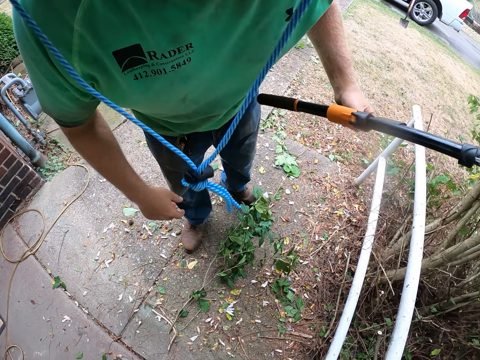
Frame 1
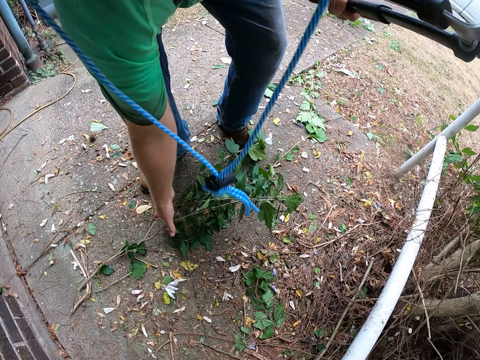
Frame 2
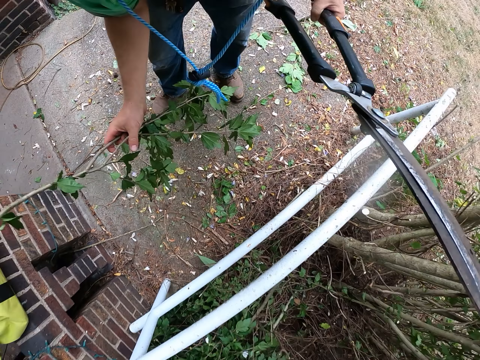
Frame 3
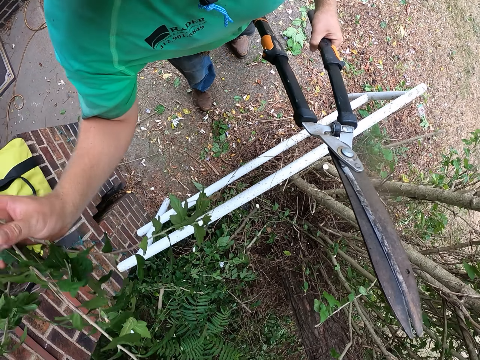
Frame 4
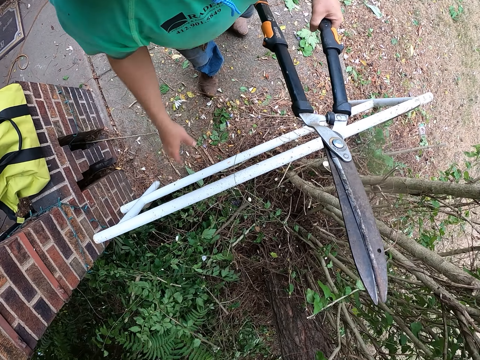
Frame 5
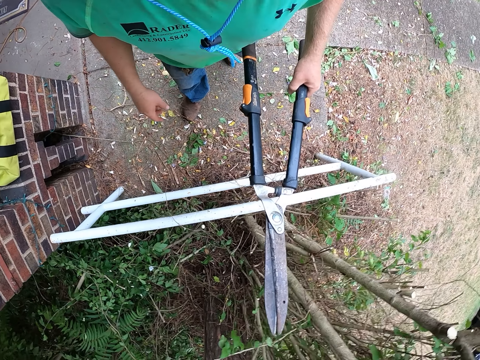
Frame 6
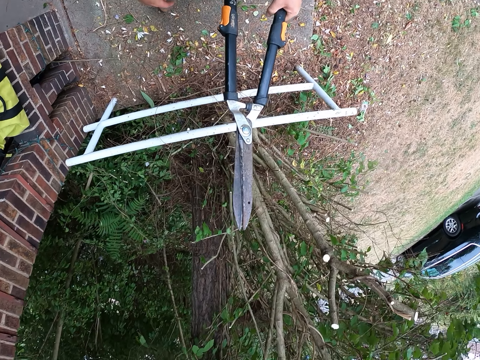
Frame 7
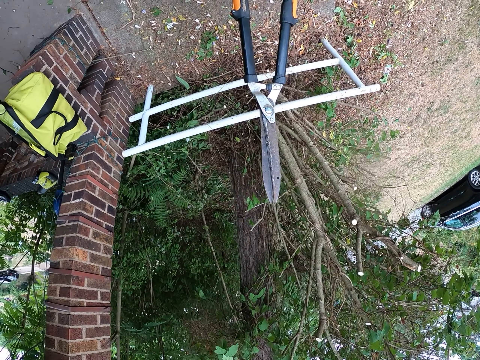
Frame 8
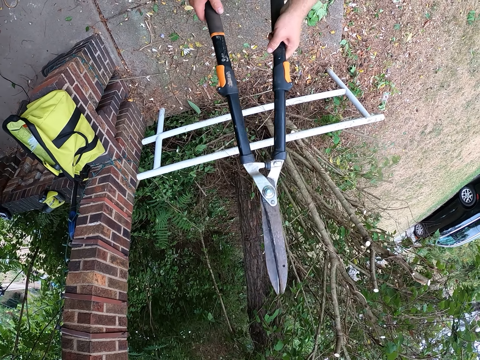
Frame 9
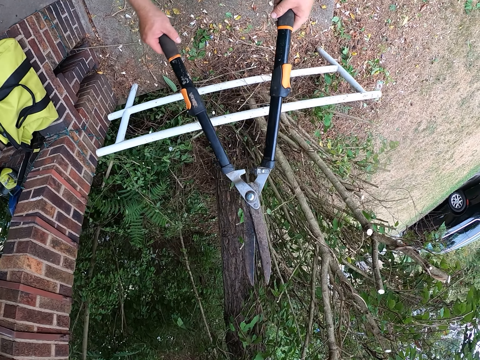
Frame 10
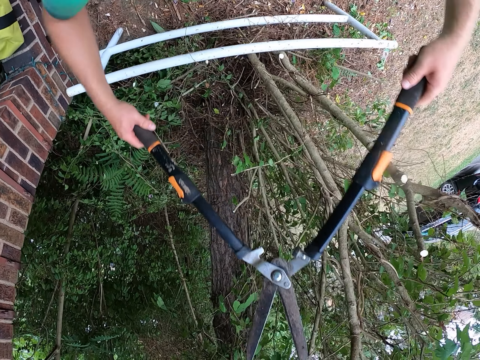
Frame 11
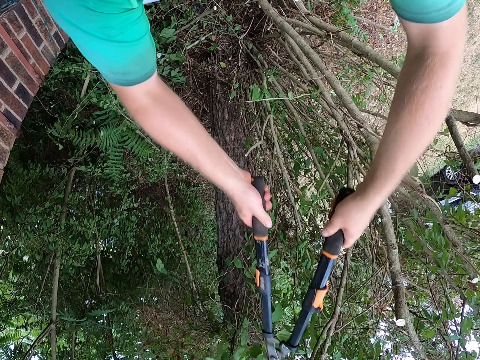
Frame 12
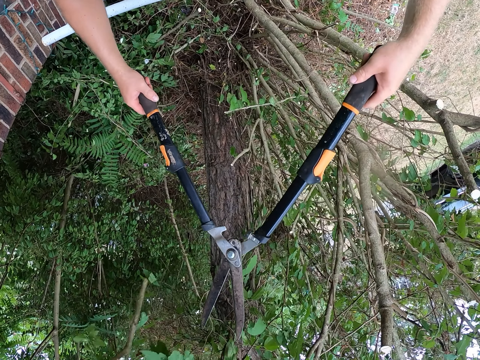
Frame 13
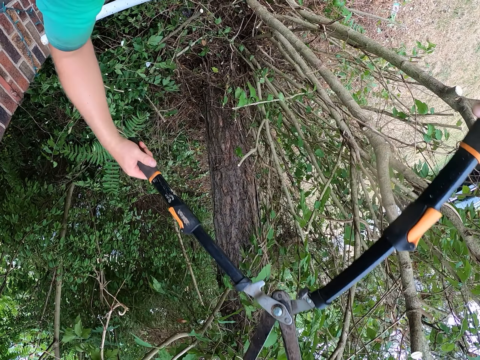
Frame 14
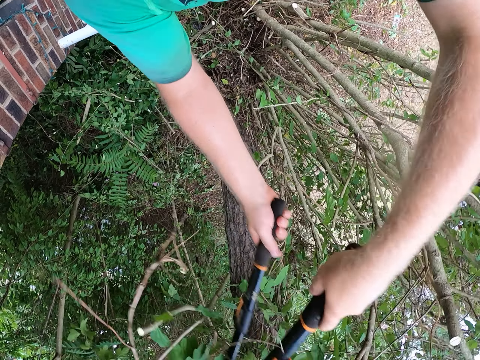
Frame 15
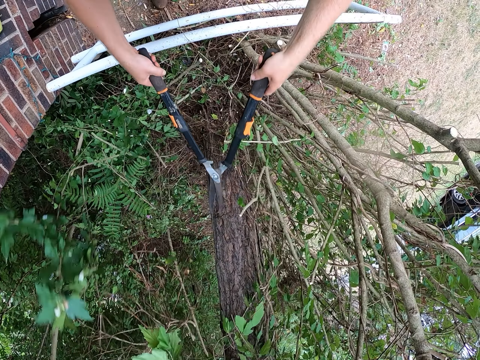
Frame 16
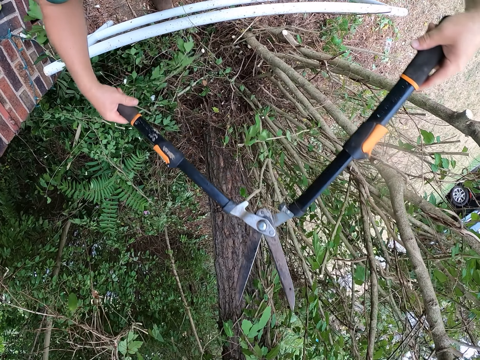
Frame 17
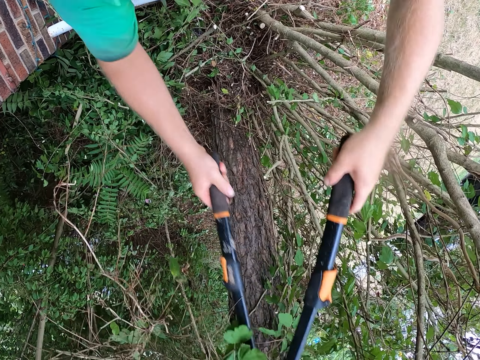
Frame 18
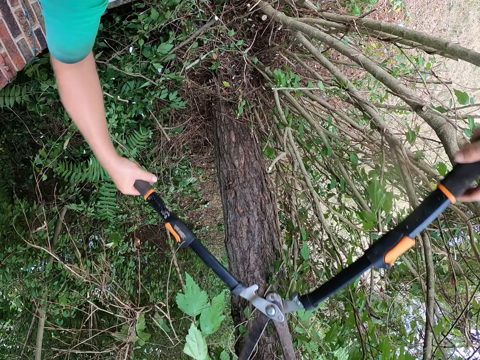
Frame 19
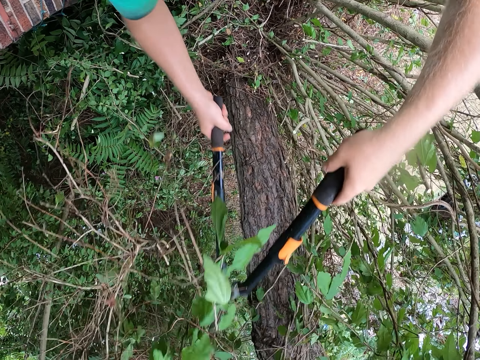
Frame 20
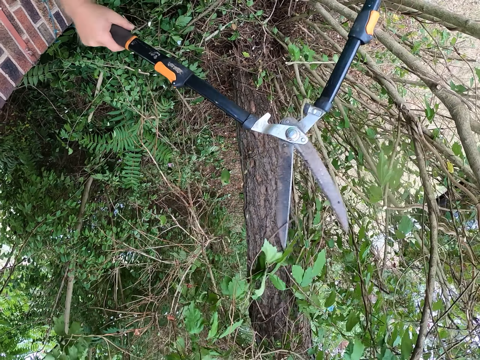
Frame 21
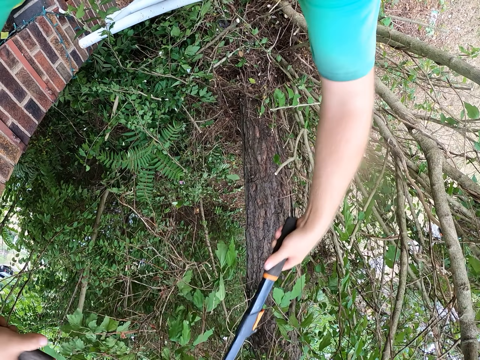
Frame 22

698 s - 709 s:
The camera wearer holds the pair of shears in his left hand. He picks up a branch from the ground with his right hand. He throws the branch into the bush. He holds the pair of shears with both hands. He trims the bush with the pair of shears in both hands.

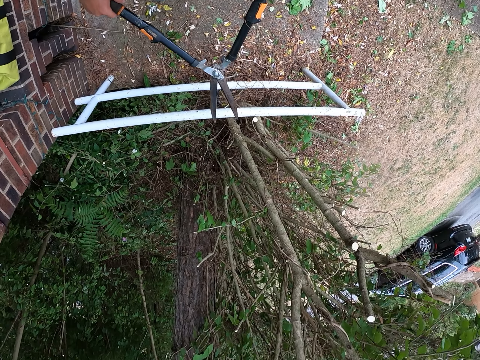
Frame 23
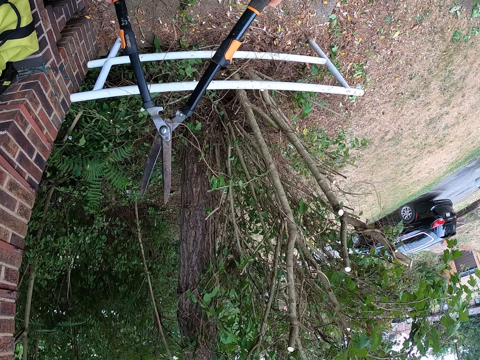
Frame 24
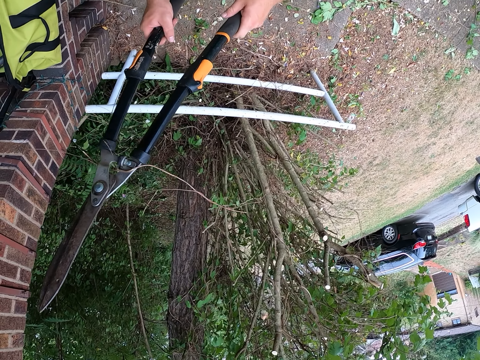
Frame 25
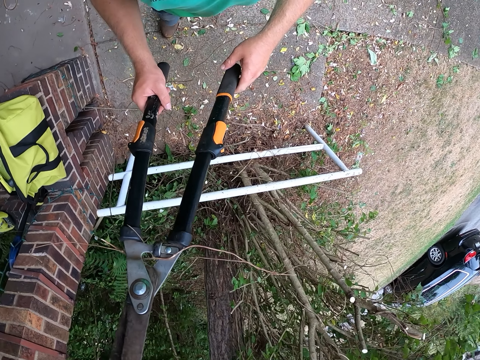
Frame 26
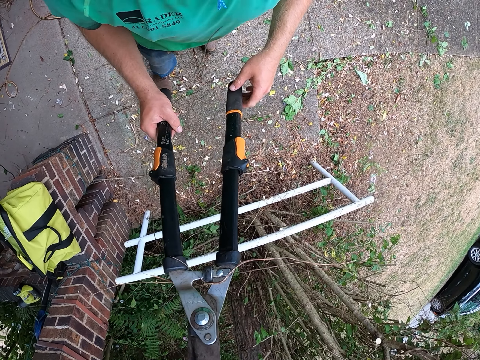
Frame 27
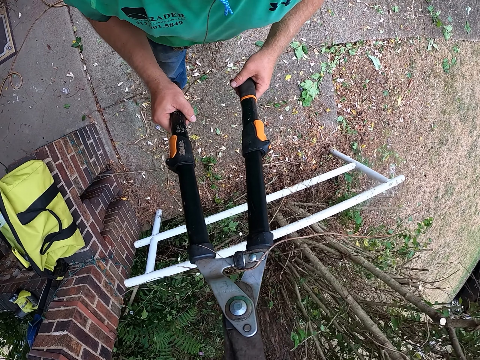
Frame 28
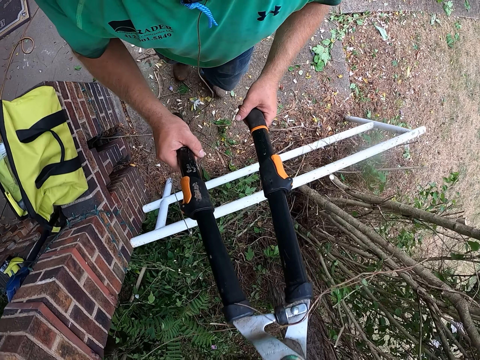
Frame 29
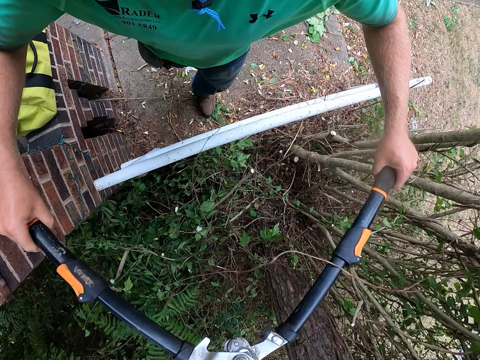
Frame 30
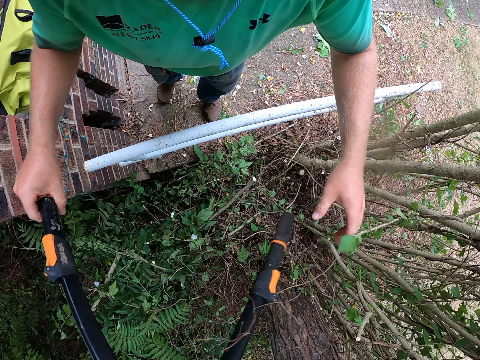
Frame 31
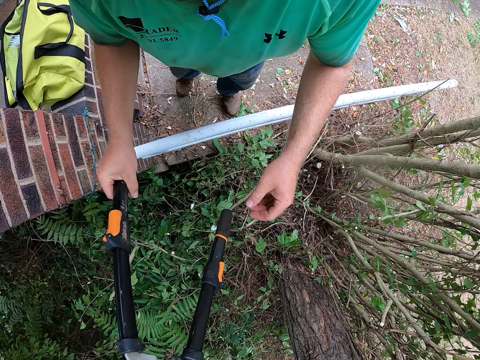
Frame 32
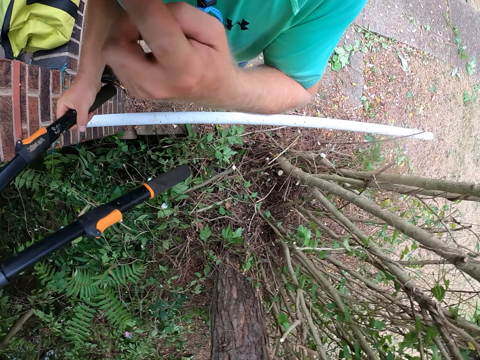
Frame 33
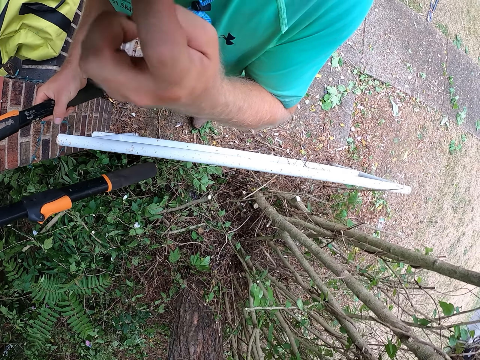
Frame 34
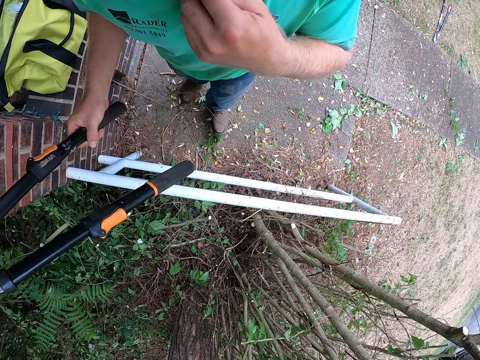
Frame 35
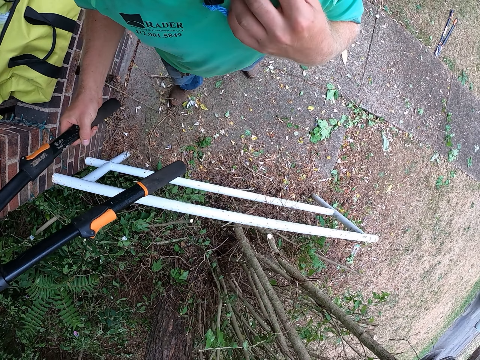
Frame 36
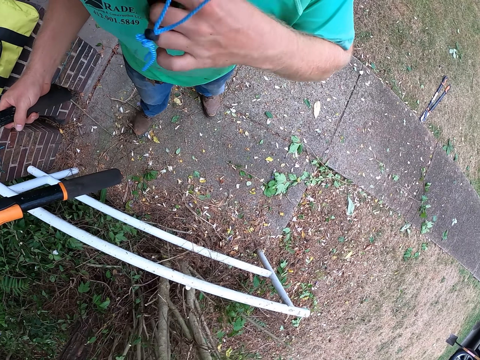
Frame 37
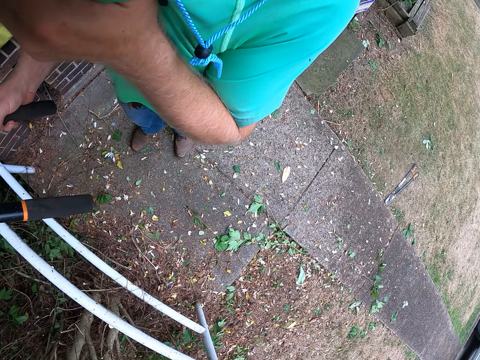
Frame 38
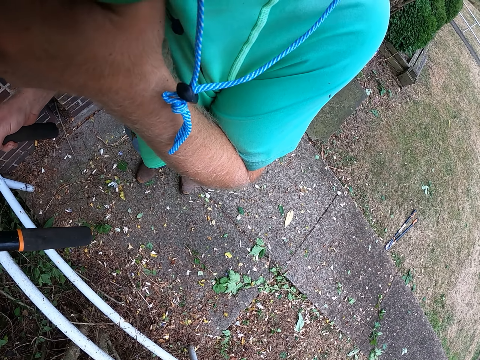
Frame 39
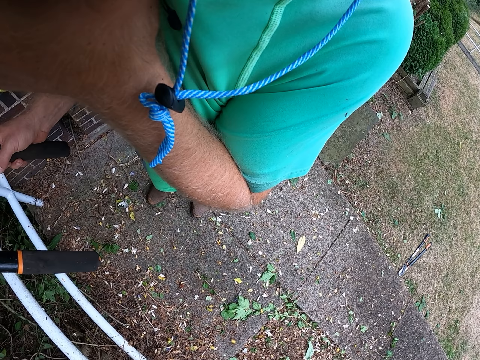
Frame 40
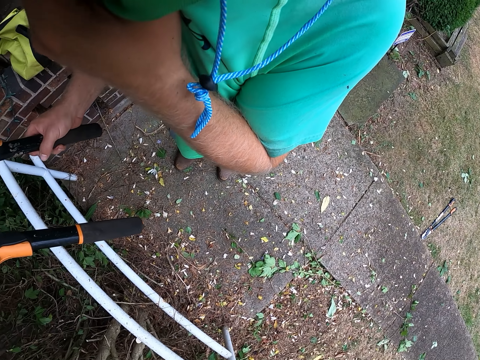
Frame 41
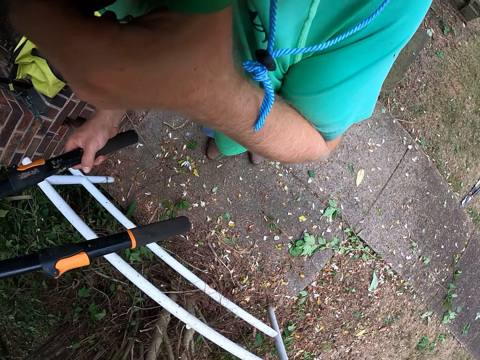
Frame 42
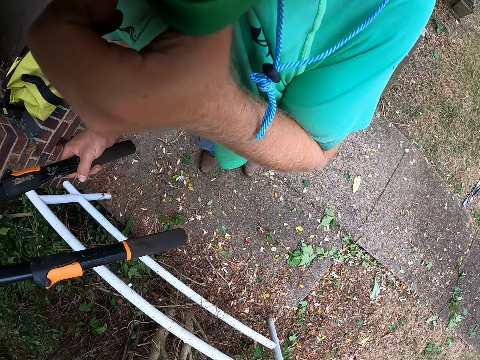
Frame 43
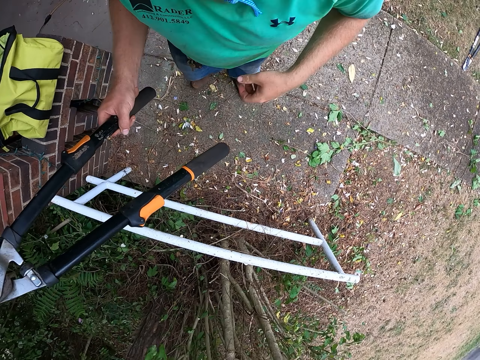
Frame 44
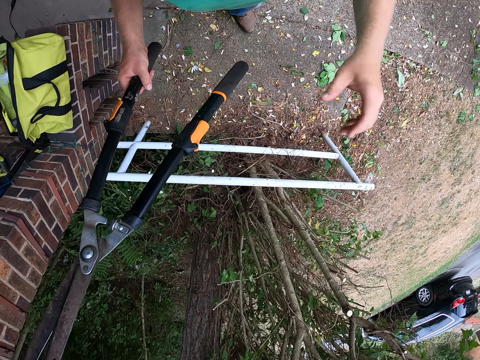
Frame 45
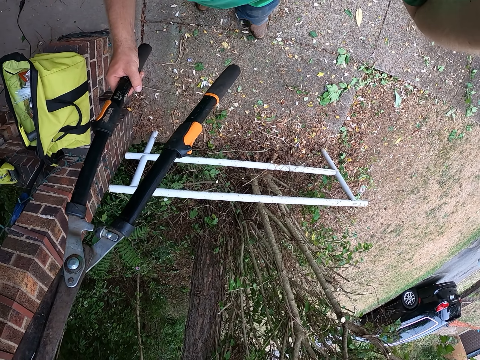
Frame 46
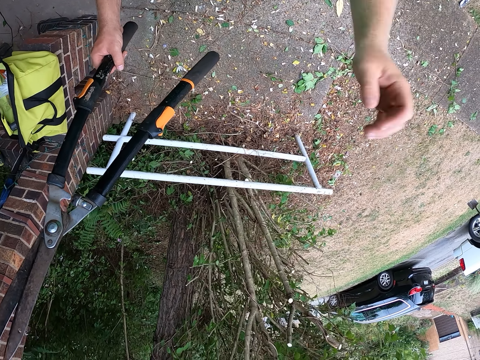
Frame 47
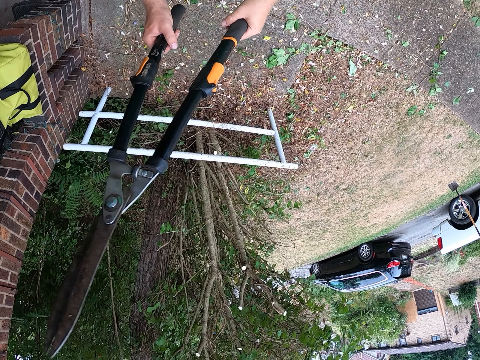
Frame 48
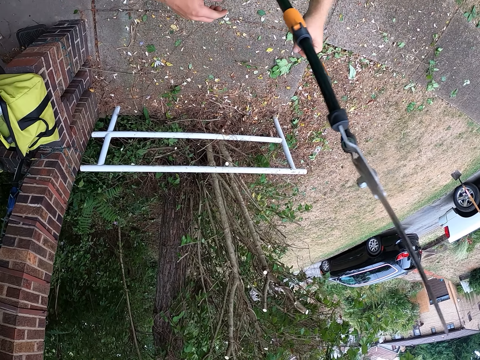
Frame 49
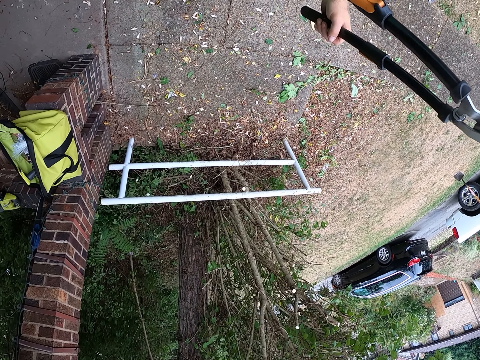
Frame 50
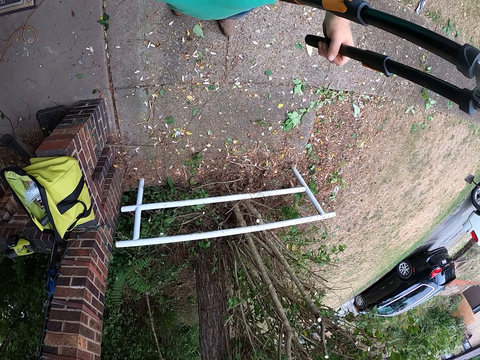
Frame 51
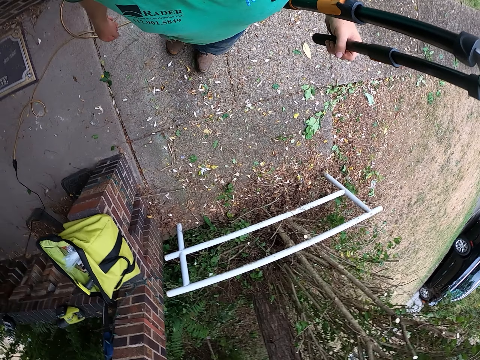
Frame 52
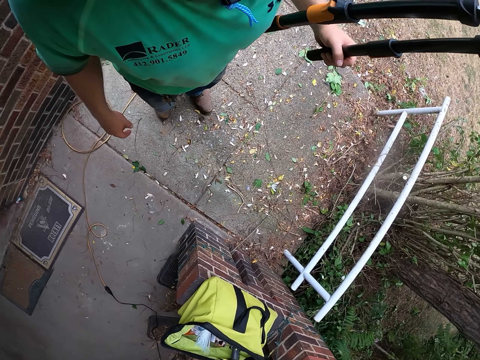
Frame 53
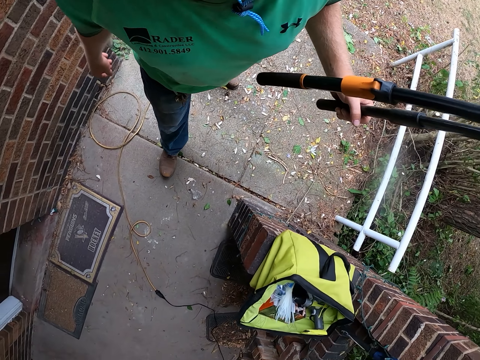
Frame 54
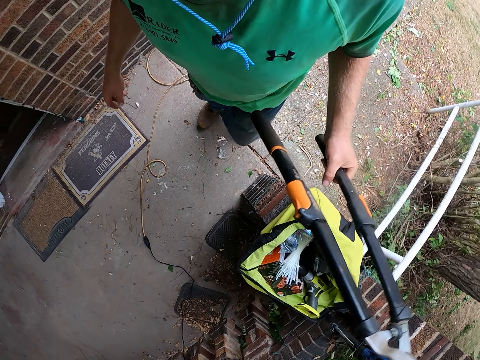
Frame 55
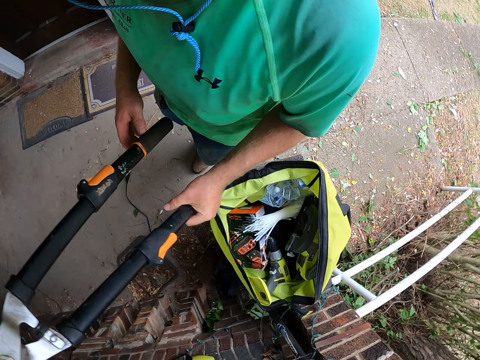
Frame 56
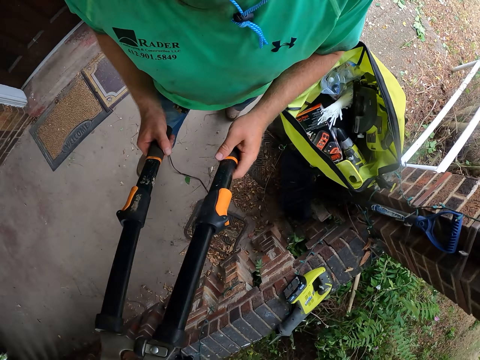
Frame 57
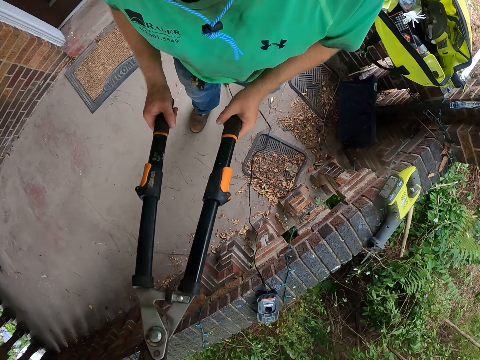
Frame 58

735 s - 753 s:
The camera wearer stares at the hedge cutter. He holds the pair of shears in his right hand. He touches his face with his left hand. He touches the chest. He stares at the hedge cutter. He passes the pair of shears to his left hand. He walks towards the houses. He holds the pair of shears with both hands.
